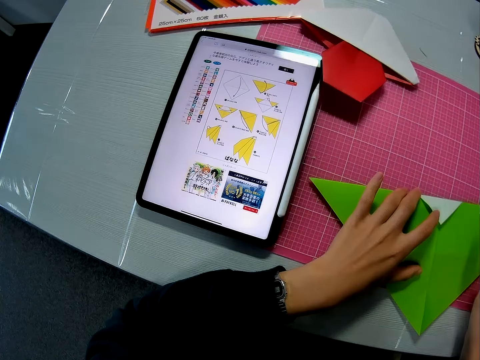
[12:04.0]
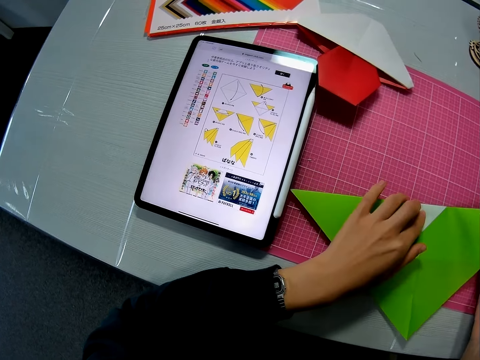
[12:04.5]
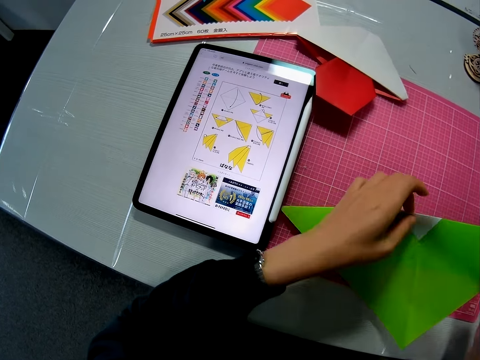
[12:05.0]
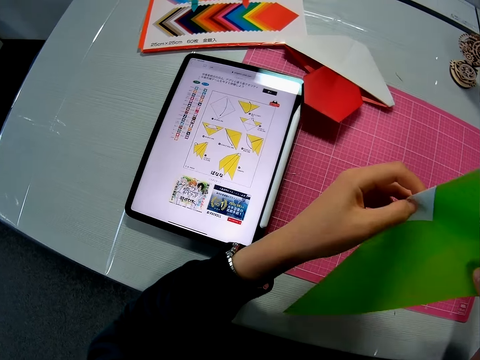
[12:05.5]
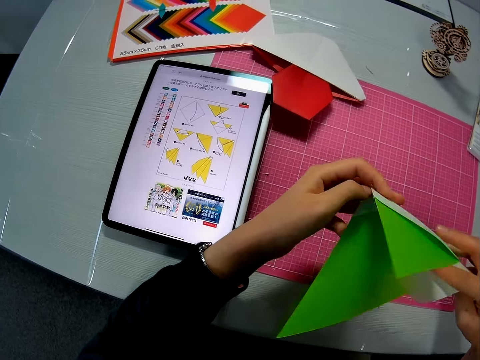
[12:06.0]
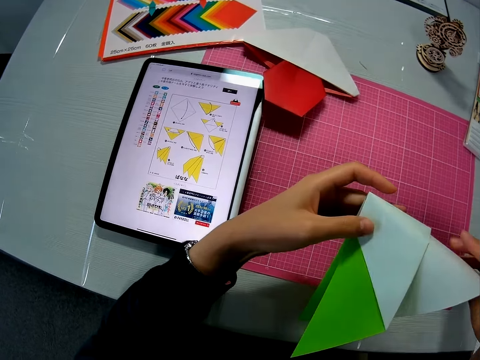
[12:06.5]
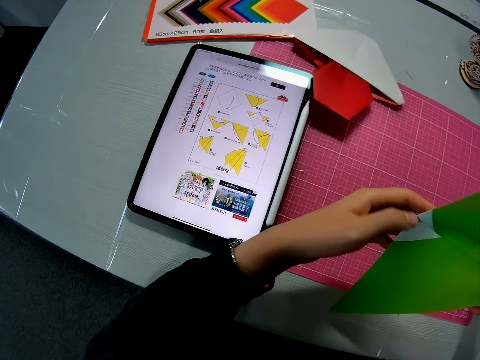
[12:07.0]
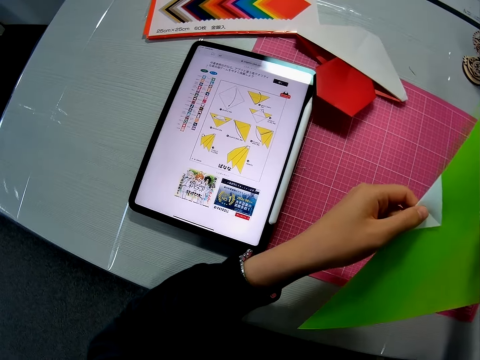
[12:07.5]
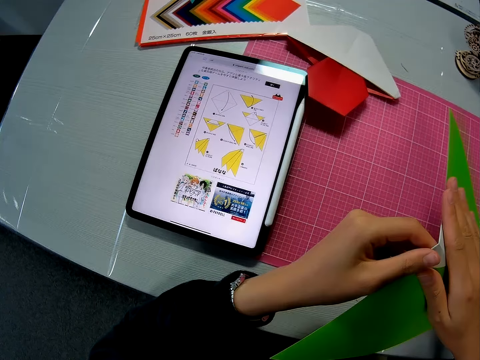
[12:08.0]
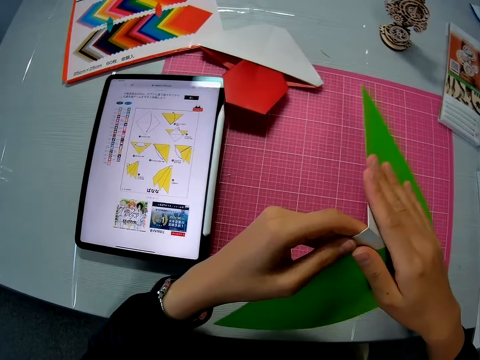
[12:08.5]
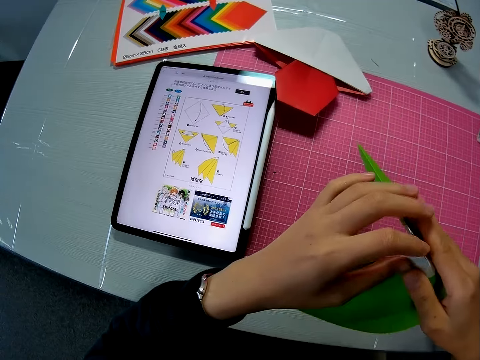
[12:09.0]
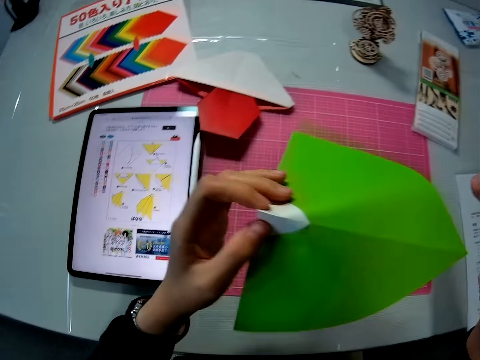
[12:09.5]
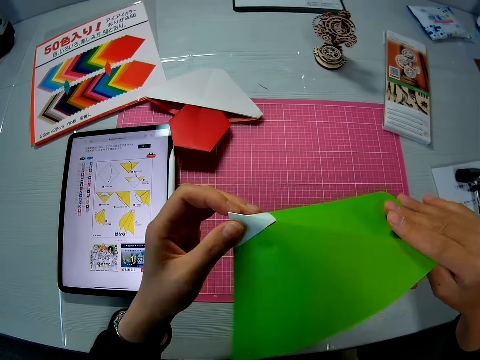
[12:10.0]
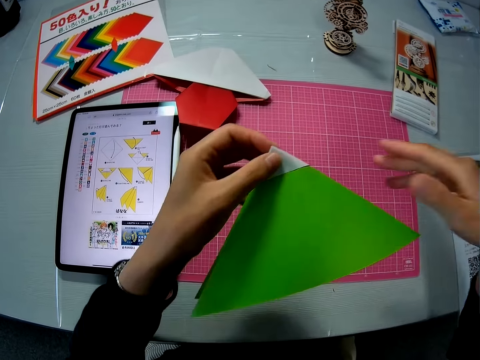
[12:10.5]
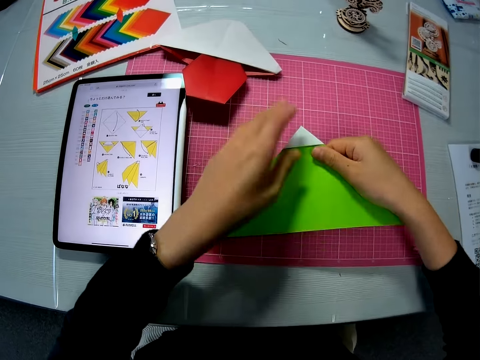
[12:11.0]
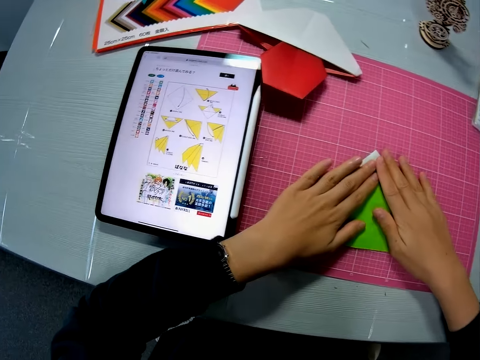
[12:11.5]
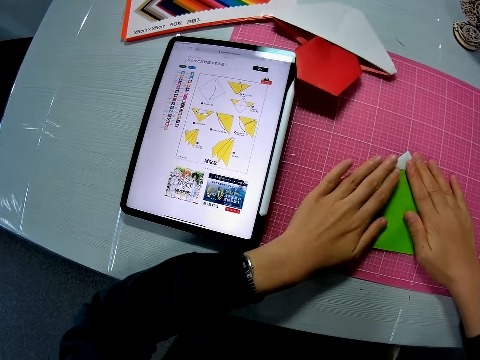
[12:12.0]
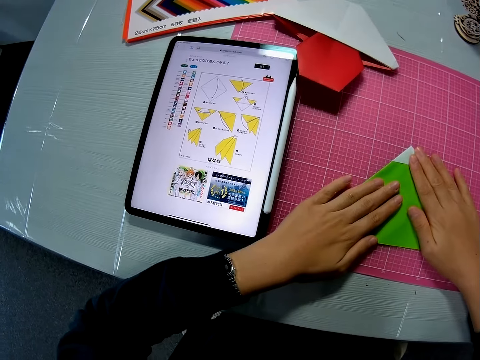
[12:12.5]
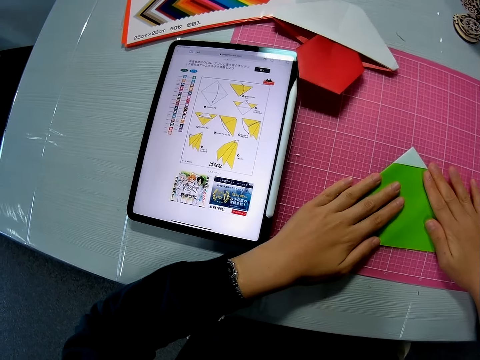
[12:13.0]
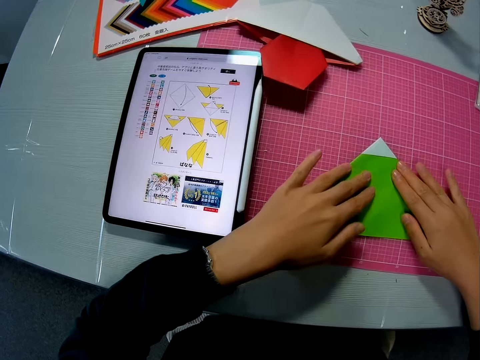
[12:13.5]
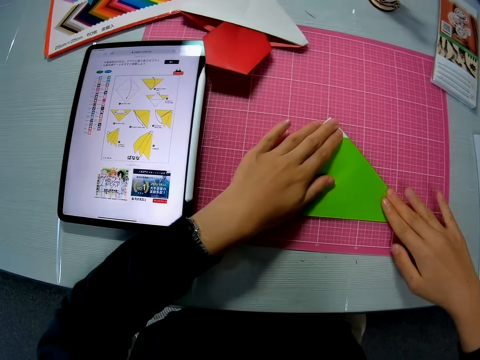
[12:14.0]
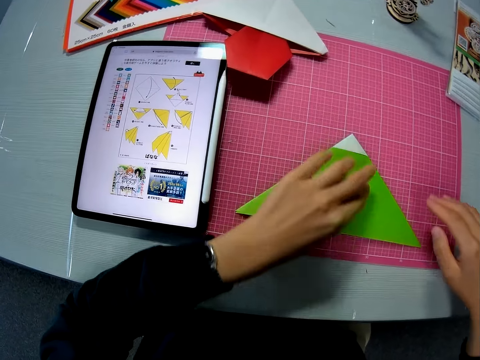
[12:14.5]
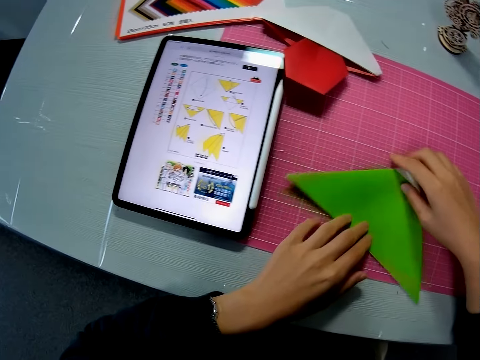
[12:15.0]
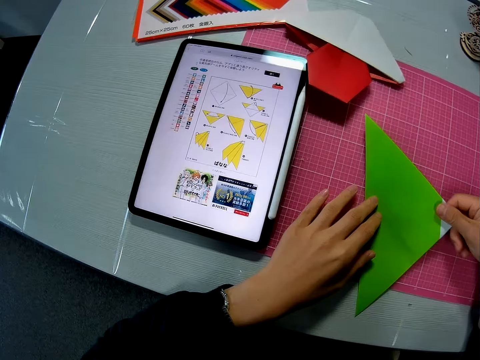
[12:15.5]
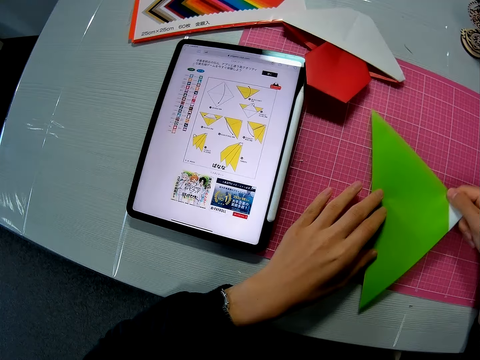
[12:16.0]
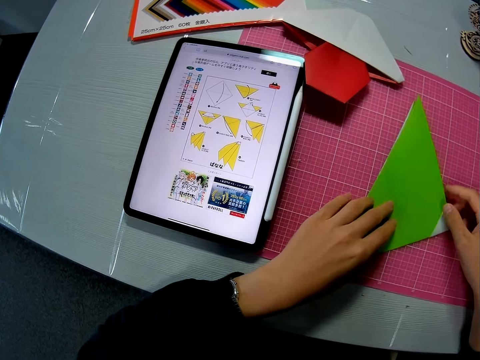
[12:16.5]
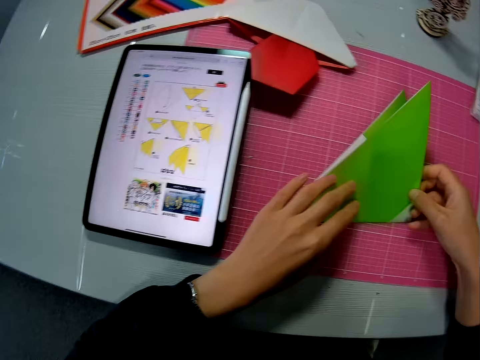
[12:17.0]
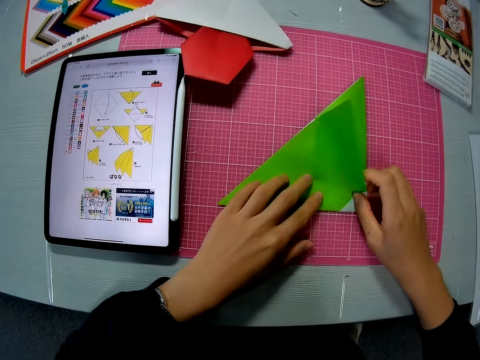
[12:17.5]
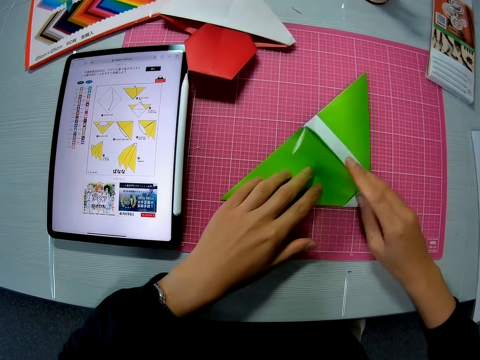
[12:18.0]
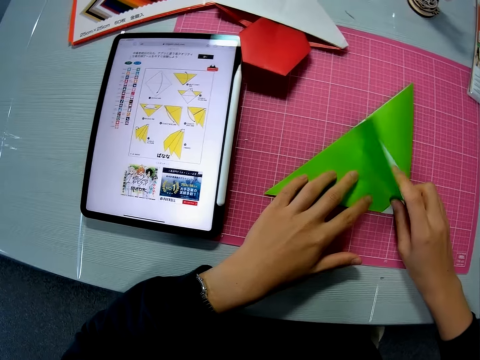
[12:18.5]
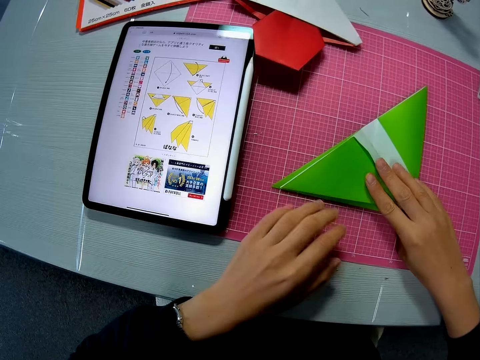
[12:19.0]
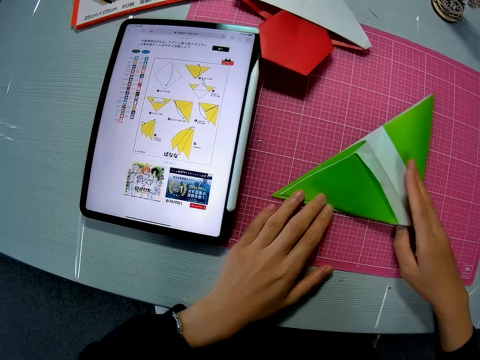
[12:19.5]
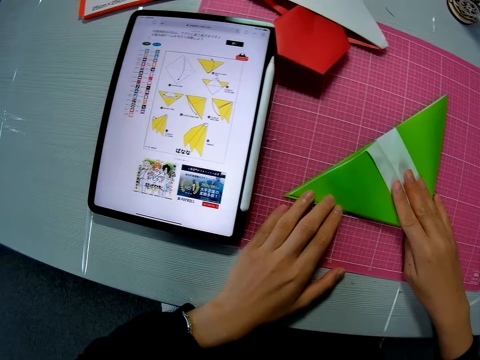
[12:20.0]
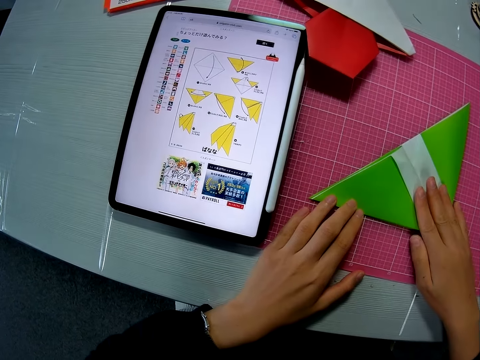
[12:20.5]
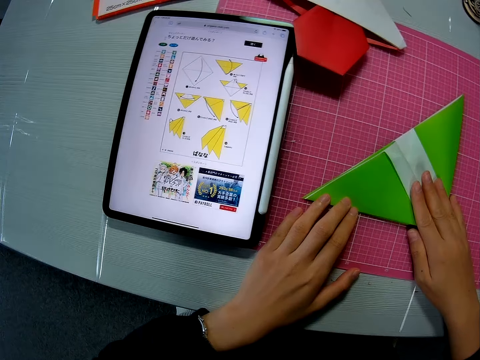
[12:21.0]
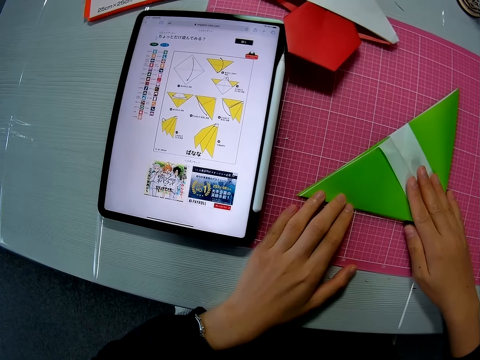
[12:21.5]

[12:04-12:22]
The camera wearer holds up the paper. They fold the paper. They place the paper down. They align the paper. They move the paper. They fold the paper. They fold it again.

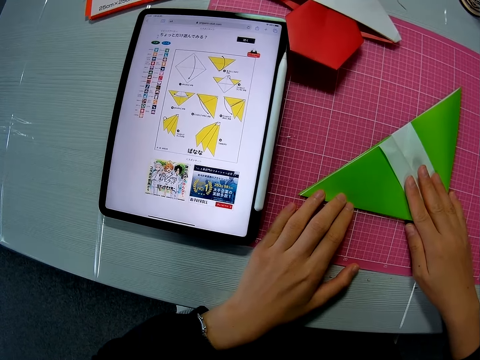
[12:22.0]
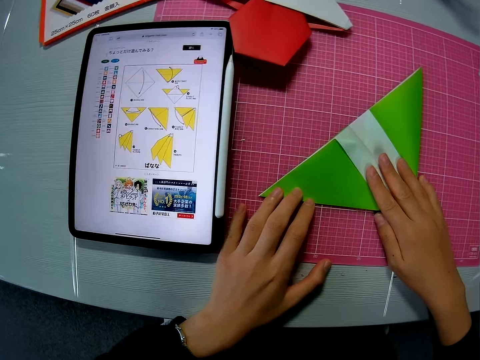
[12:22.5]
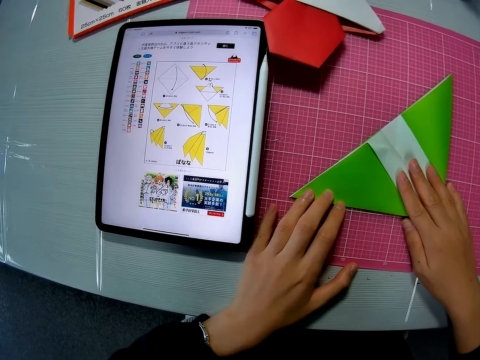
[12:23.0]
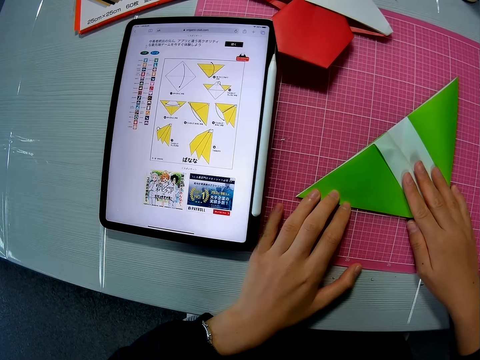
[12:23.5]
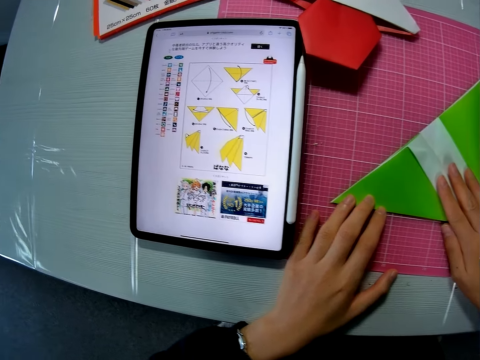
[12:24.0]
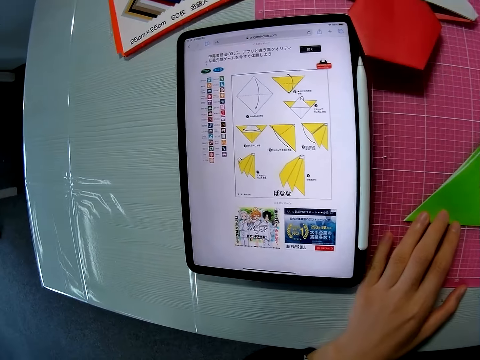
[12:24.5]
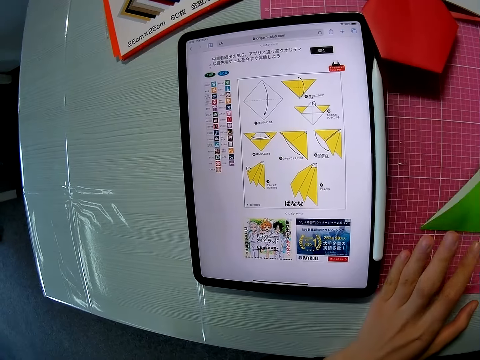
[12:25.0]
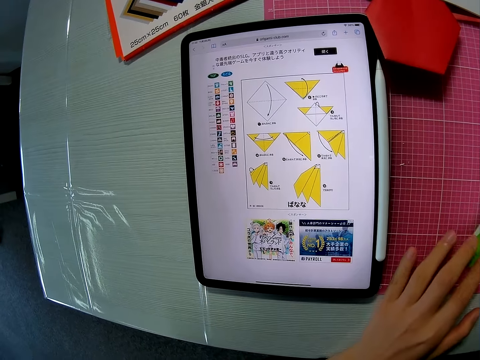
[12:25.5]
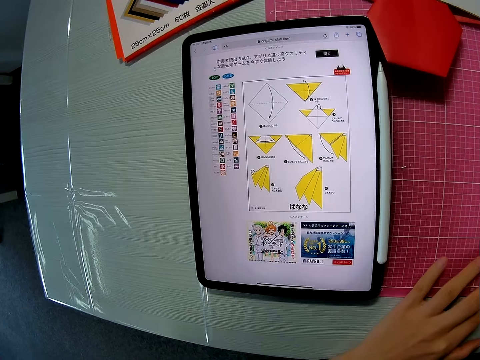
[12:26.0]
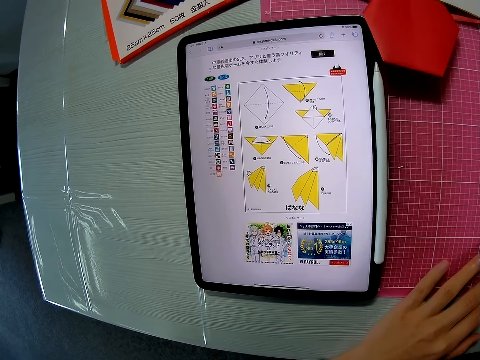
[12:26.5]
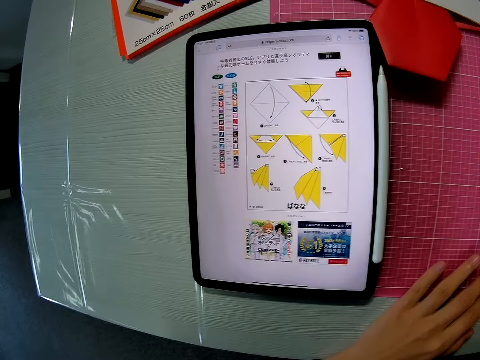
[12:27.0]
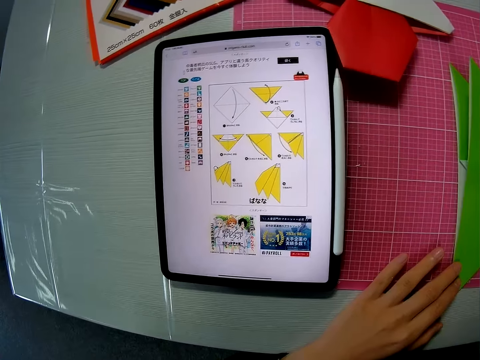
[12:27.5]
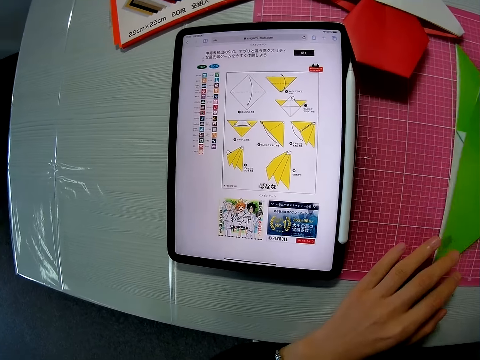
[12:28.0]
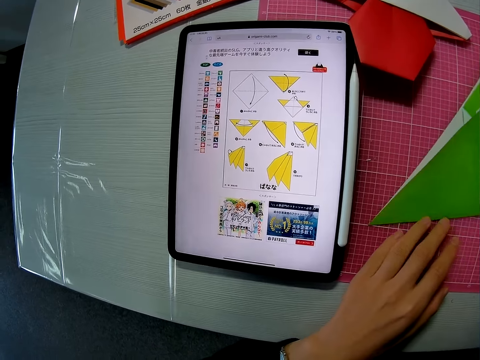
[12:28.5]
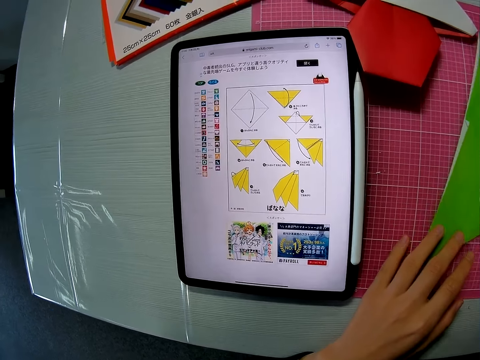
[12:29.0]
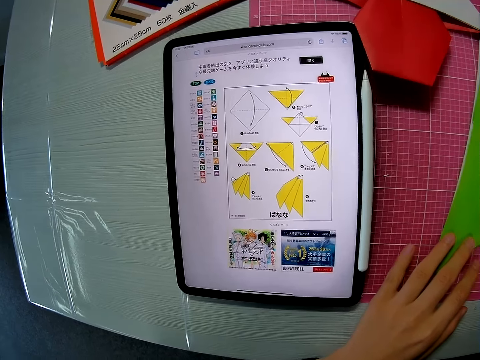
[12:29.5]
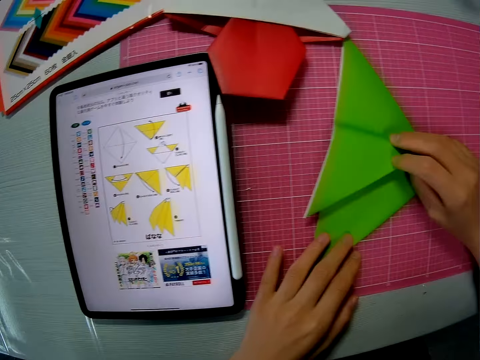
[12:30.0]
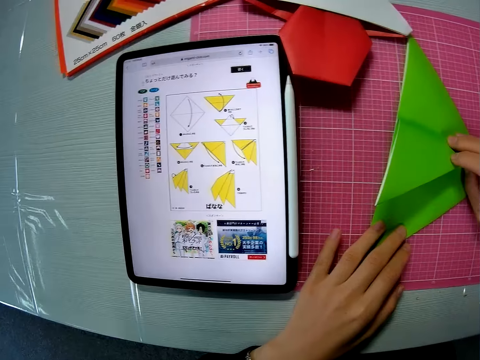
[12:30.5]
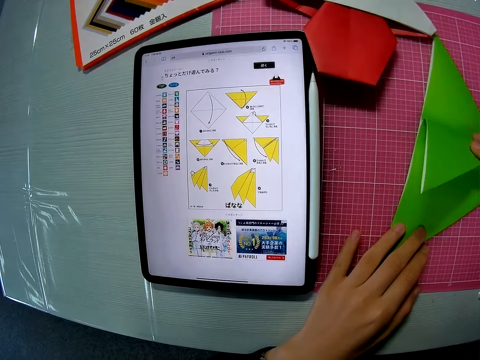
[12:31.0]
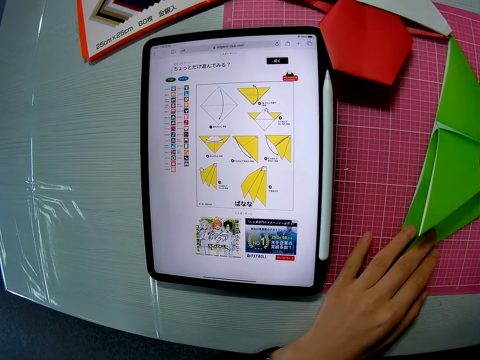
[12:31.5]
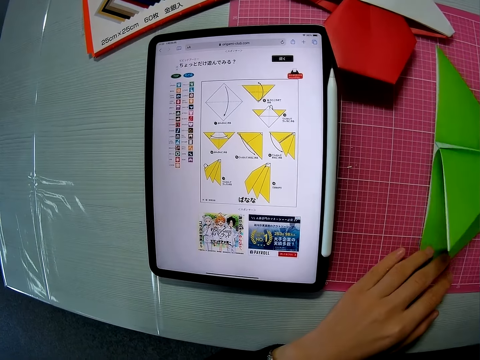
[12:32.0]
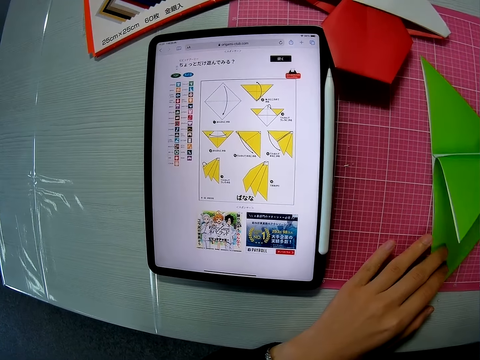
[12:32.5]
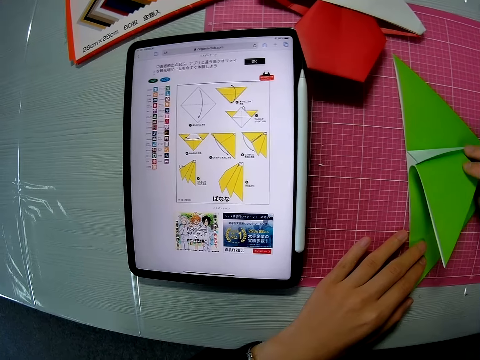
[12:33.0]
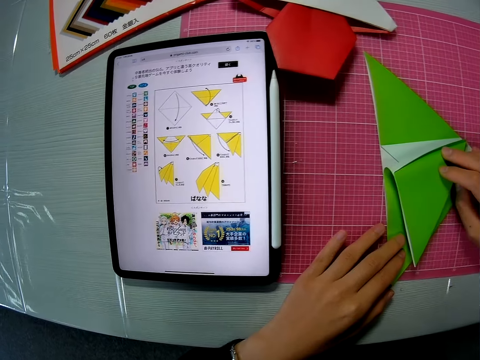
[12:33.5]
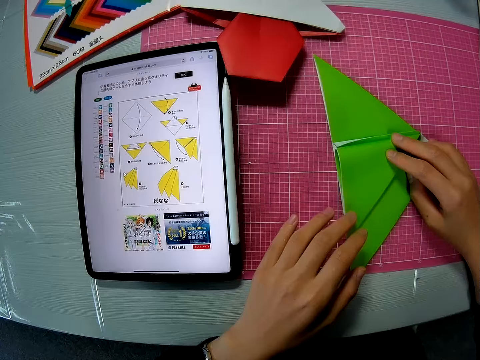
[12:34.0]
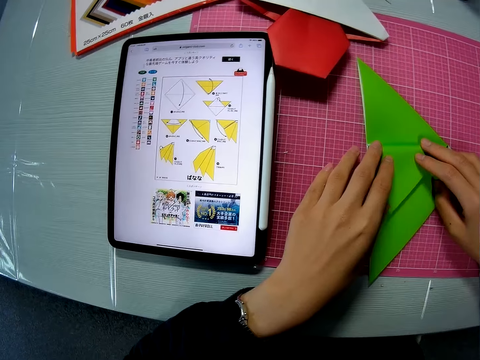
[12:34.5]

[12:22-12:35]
The camera wearer stares at the paper craft. They fold the paper.
